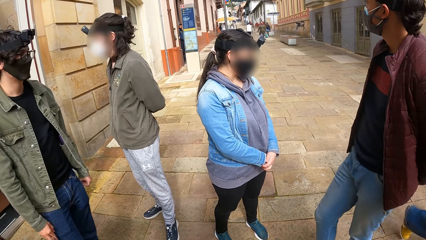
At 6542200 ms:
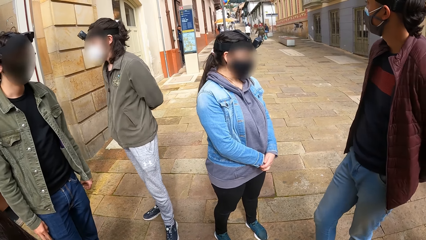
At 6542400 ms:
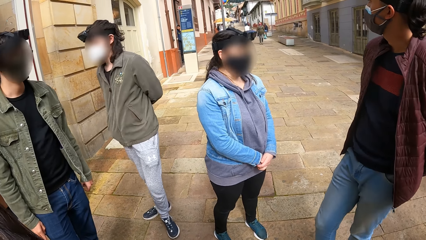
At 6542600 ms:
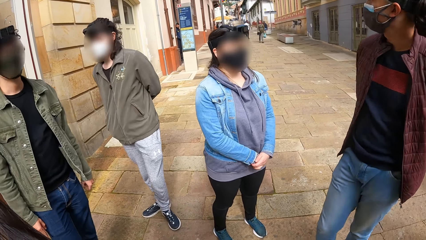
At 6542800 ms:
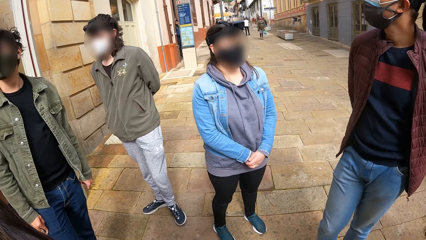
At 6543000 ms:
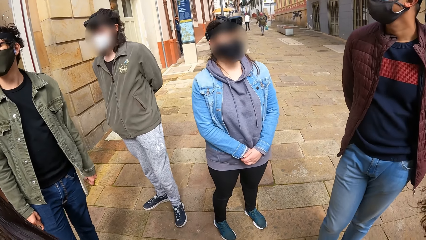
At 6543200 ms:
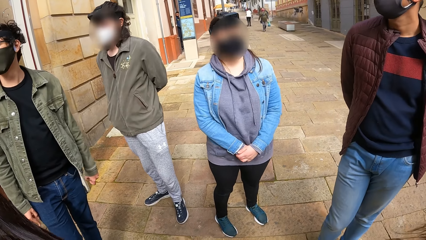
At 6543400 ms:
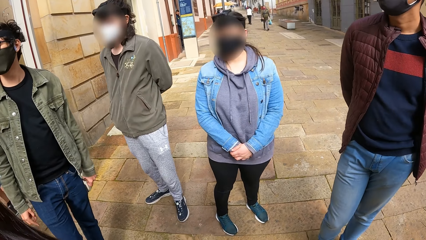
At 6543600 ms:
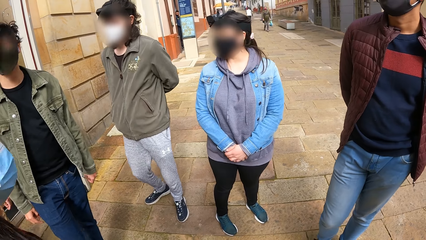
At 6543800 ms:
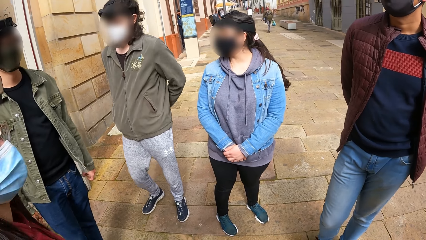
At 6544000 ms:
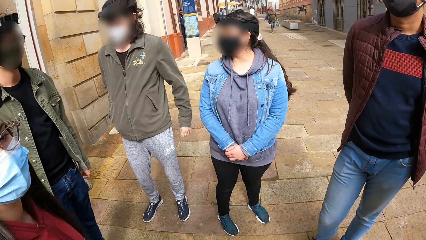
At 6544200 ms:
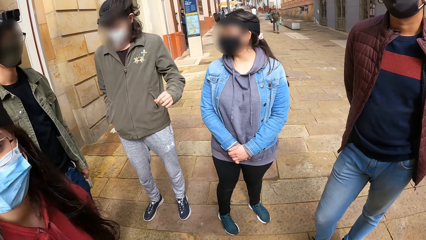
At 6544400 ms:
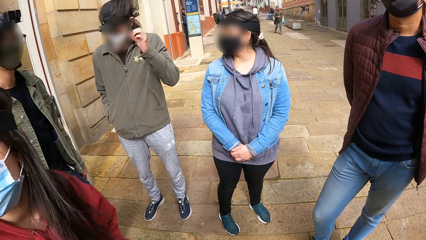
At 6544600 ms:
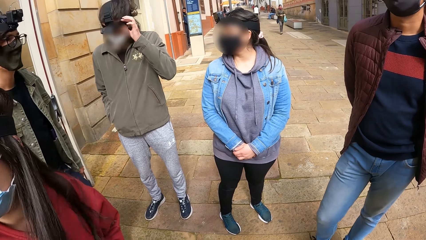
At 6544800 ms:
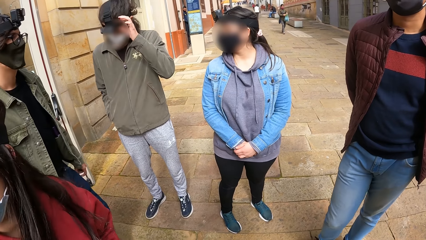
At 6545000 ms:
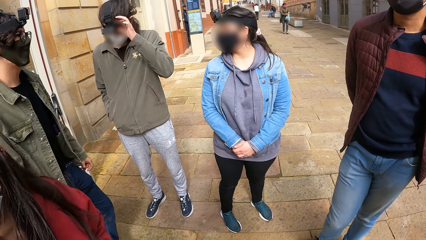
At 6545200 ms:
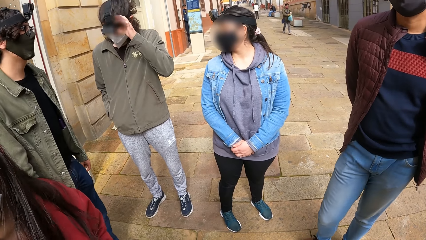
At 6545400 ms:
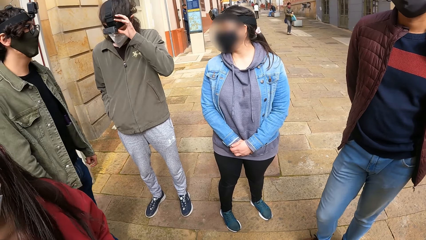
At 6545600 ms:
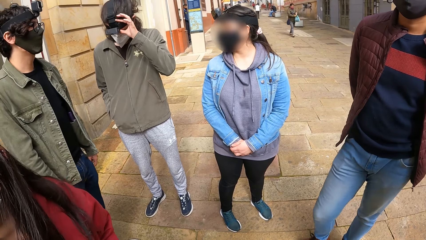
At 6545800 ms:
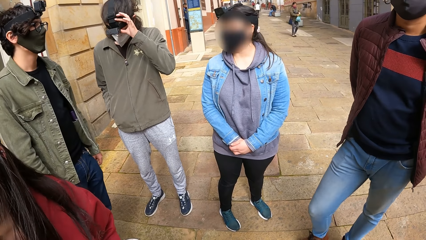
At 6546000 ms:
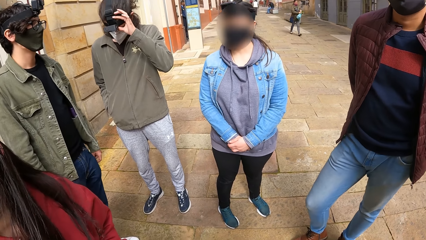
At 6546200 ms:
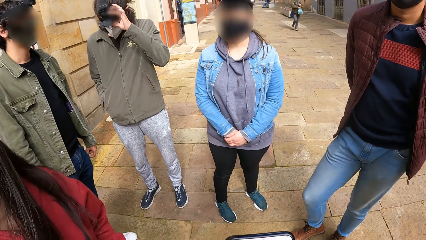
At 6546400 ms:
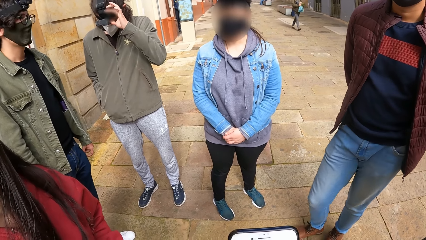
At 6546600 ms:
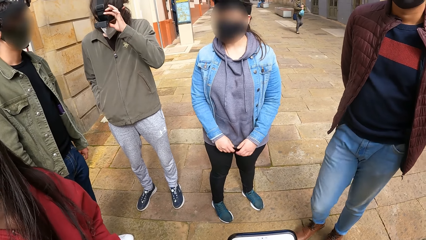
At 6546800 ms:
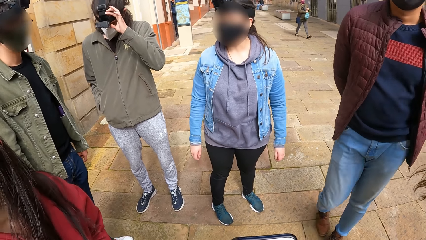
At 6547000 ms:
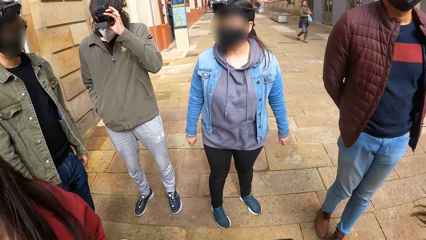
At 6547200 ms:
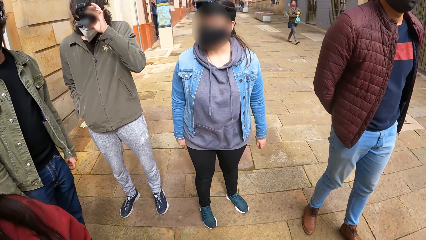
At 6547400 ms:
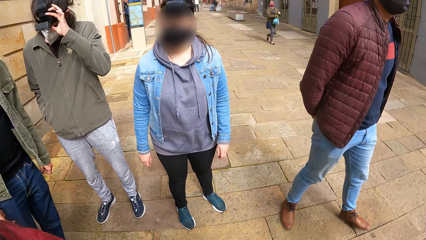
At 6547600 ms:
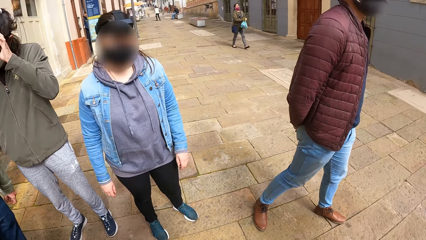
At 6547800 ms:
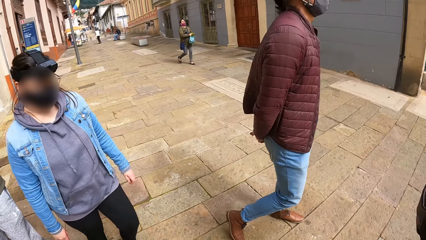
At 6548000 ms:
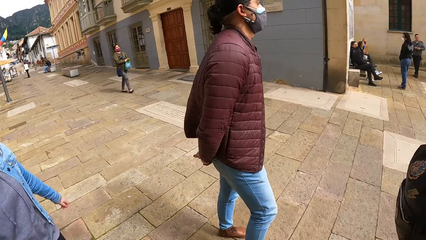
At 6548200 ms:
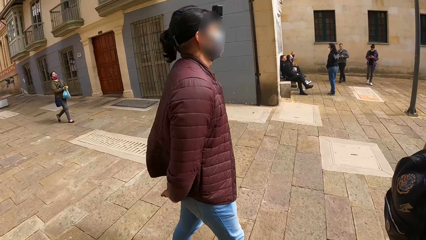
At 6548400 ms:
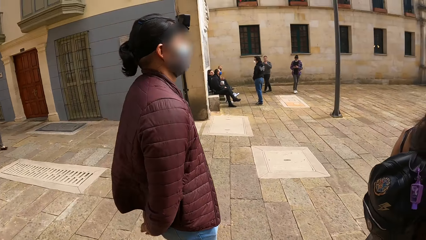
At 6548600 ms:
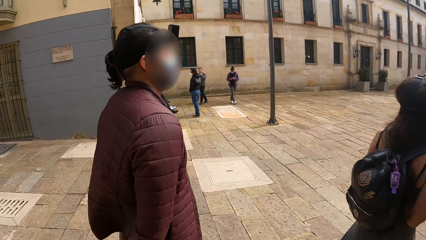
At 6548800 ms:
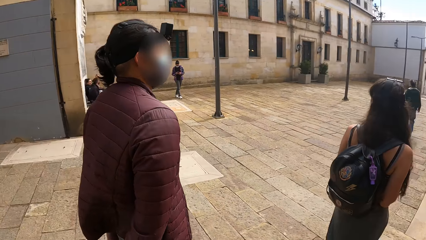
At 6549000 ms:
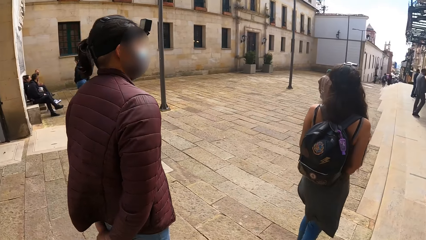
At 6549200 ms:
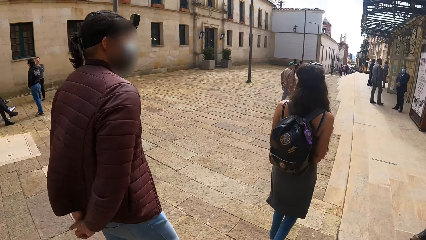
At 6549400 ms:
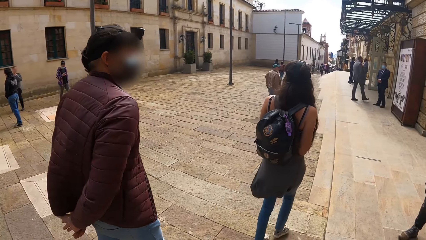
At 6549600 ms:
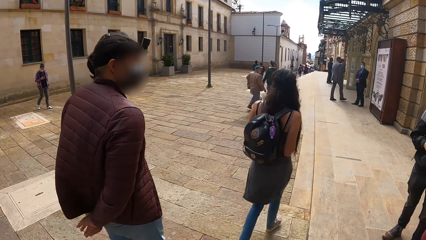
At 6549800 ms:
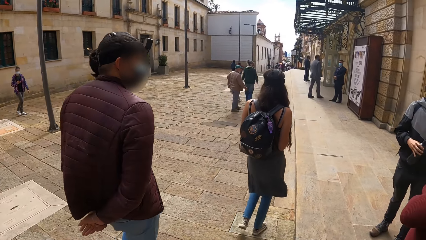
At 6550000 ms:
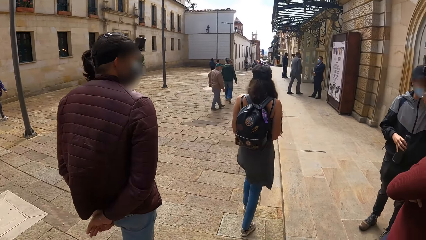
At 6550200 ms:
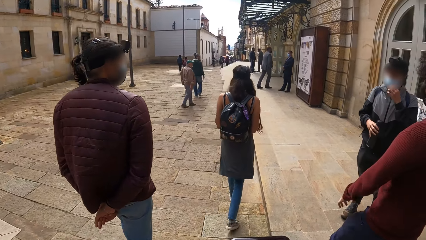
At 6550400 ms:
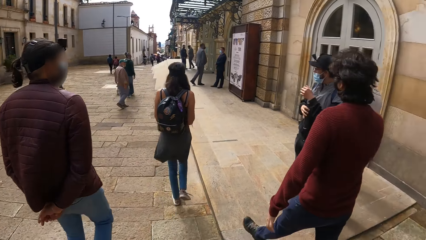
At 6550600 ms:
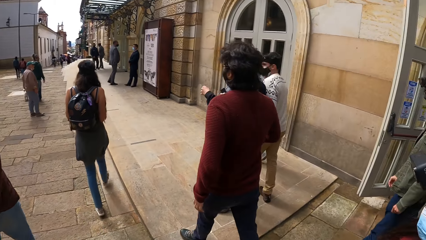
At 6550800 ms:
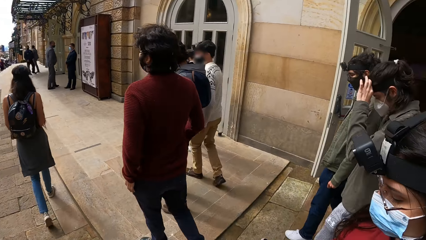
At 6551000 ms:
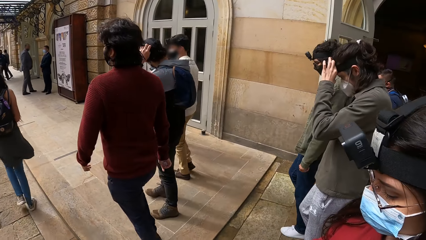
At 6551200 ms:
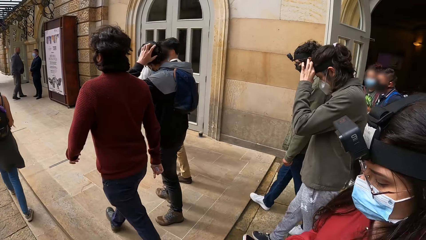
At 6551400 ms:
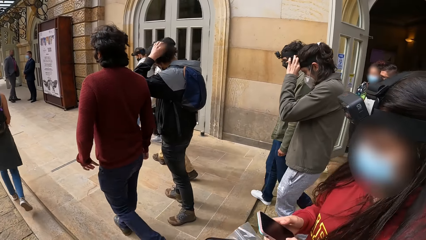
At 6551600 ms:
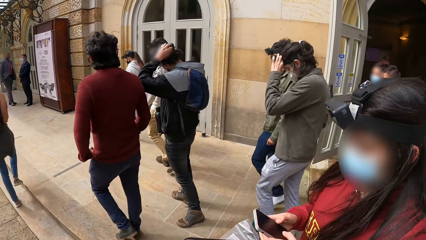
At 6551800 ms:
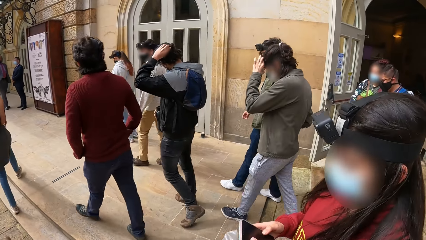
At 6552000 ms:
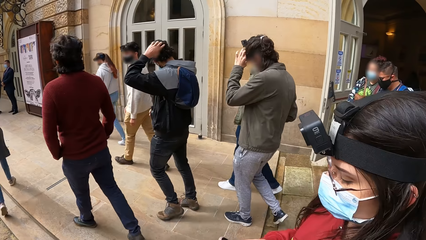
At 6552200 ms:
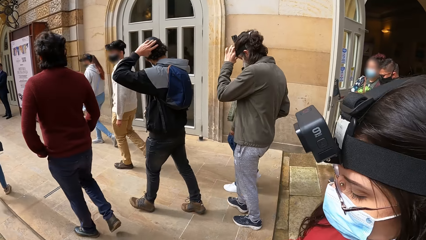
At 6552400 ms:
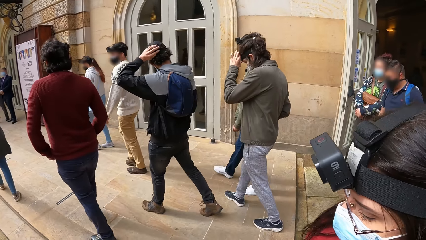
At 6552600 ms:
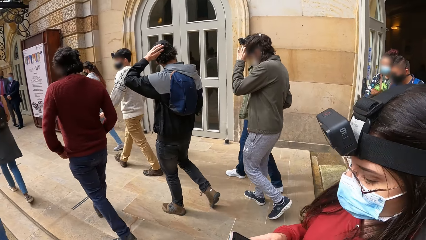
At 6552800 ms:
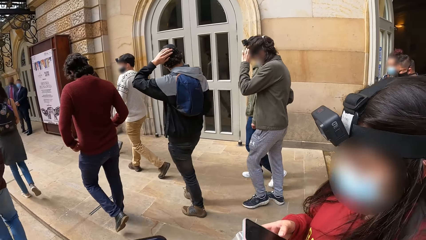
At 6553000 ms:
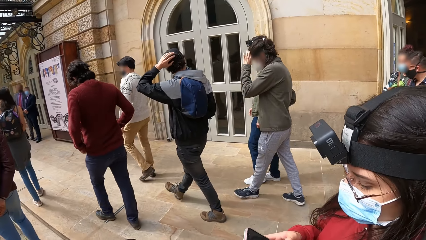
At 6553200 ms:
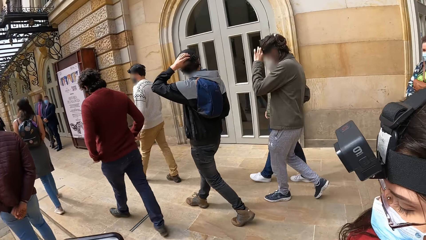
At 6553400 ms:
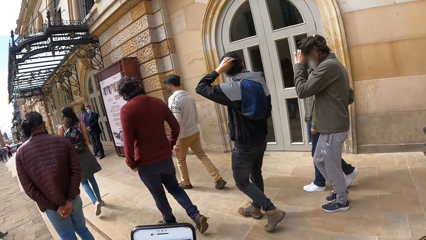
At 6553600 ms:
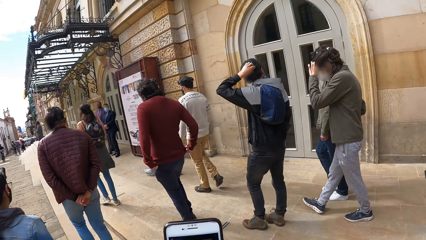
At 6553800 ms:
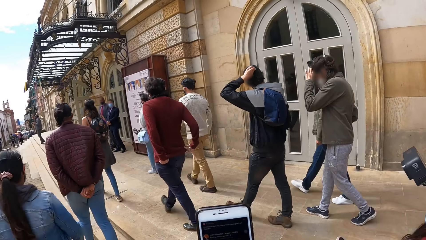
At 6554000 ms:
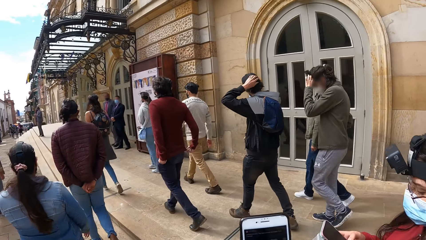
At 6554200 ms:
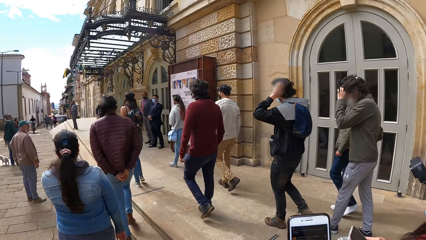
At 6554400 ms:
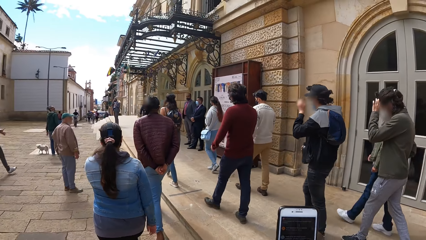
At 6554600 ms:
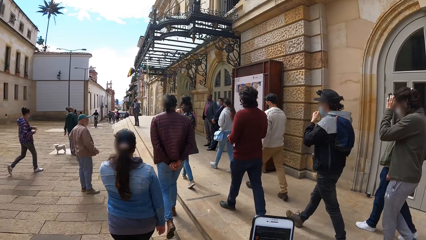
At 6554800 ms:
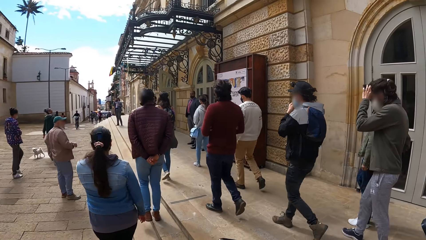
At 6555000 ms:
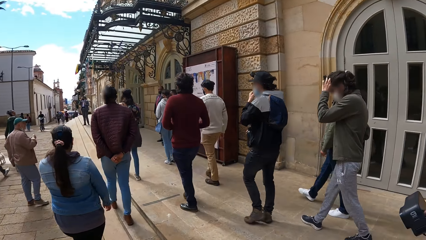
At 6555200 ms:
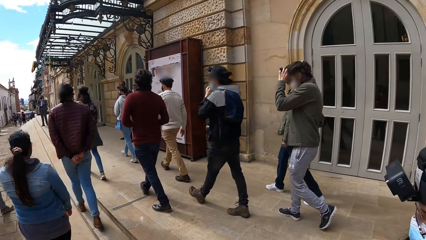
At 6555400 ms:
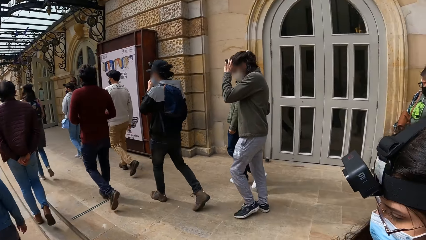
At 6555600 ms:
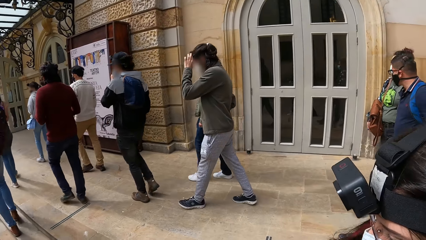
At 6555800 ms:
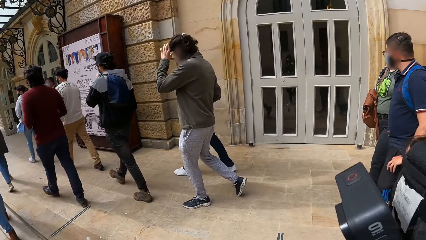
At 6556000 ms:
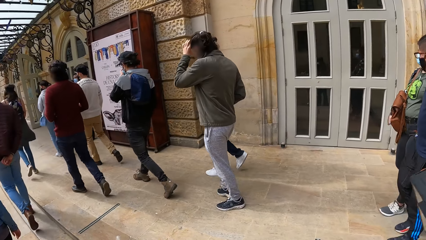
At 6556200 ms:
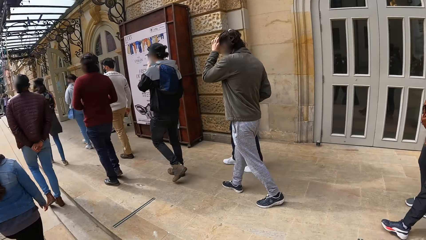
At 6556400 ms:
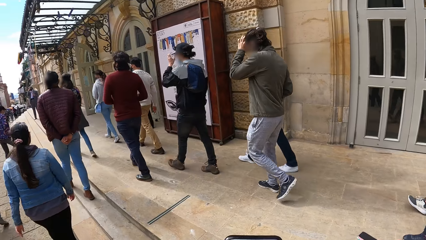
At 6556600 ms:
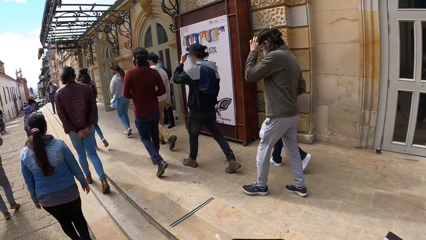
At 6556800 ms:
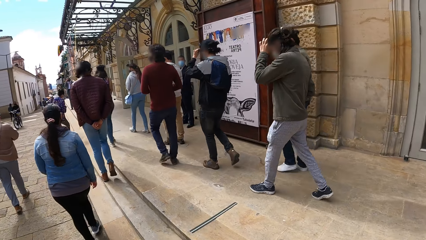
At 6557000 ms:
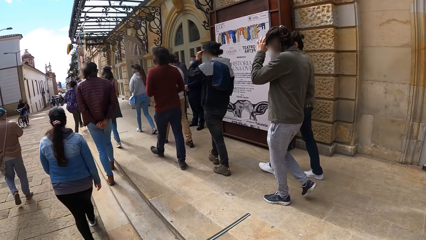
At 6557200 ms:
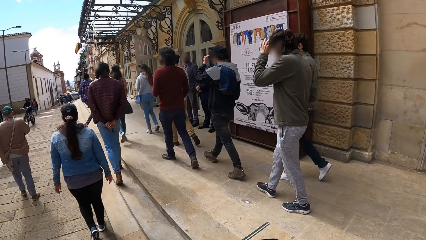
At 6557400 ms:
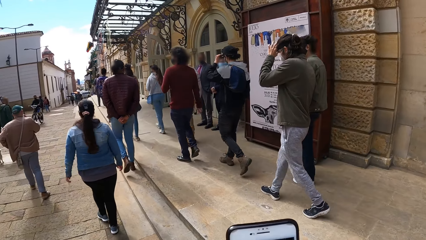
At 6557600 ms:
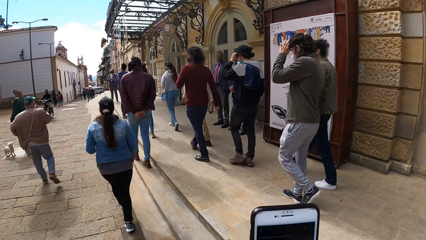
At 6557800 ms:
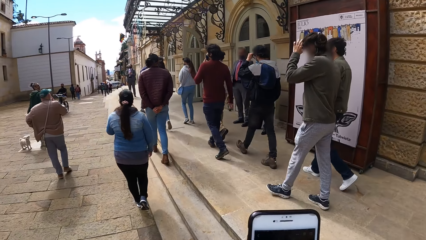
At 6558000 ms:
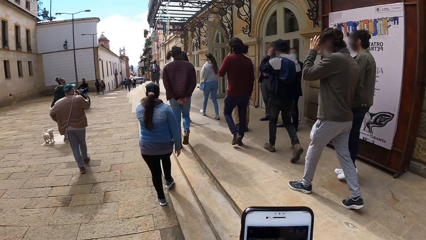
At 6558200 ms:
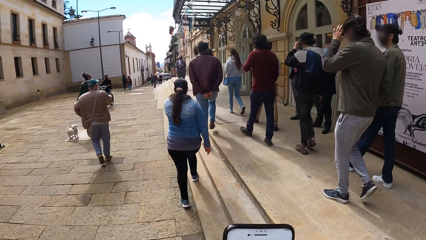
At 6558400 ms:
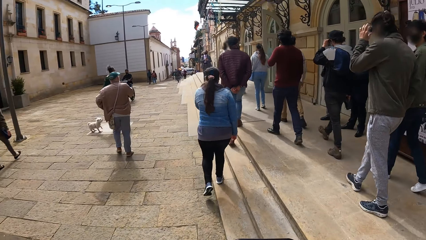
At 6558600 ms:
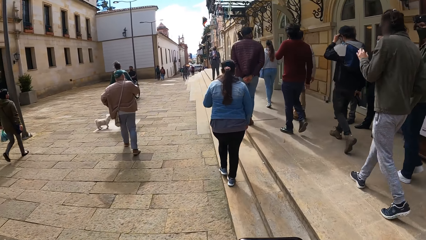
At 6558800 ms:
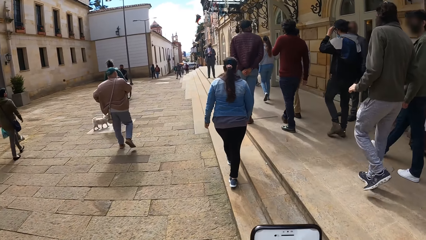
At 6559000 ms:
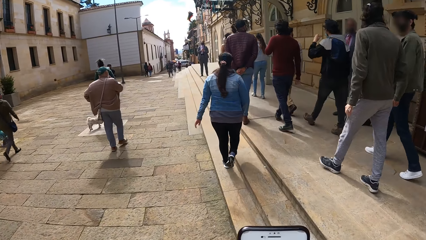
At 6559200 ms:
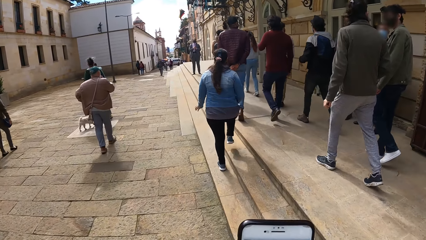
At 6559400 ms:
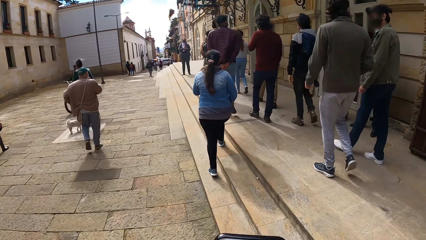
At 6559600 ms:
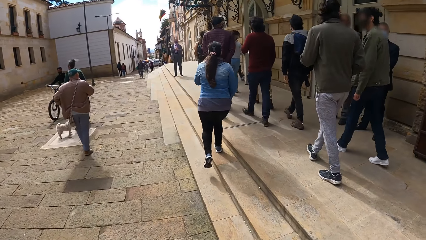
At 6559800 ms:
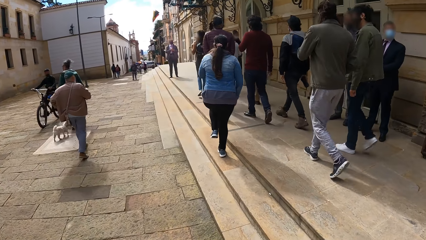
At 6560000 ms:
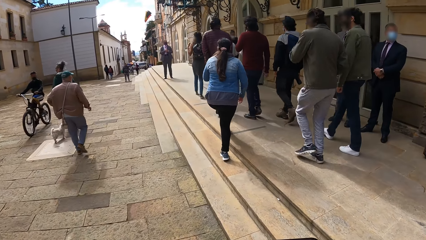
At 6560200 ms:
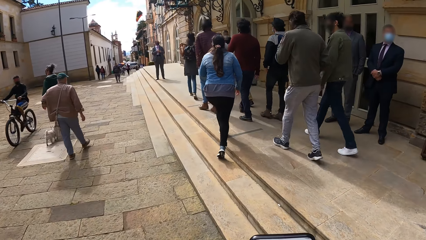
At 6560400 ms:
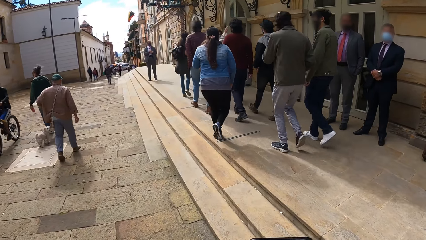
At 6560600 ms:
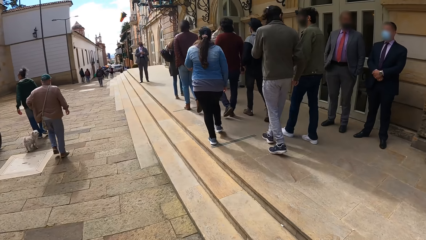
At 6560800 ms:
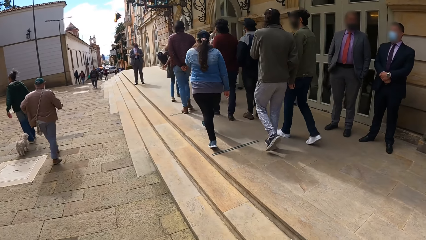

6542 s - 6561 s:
The man adjusts a head camera on his head with his left hand. The camera wearer walks through a walkway with the group of people. Another man adjusts a head camera on his head with his left hand. Another man adjusts his cloth with both hands. The second man touches a nose mask on his face with his left hand. The third man touches his face with his left hand.
